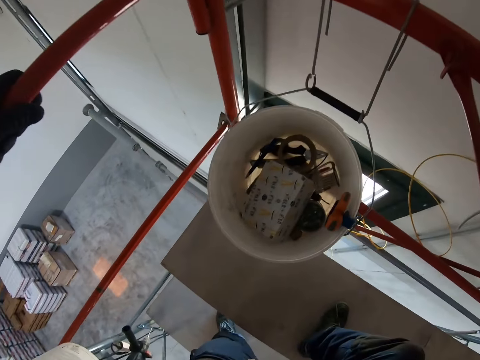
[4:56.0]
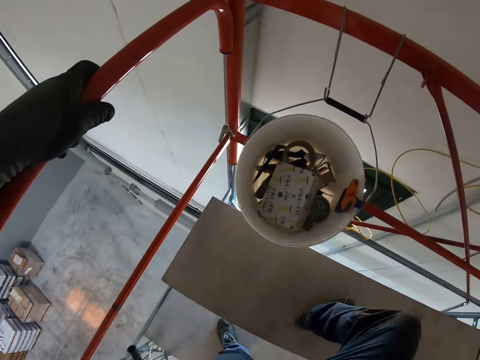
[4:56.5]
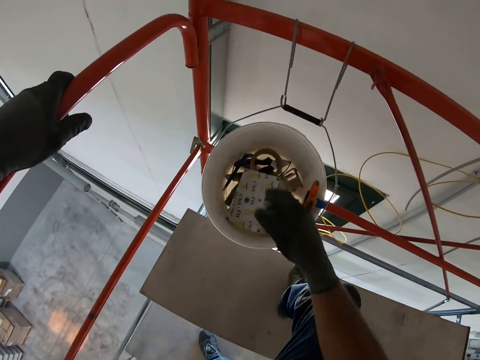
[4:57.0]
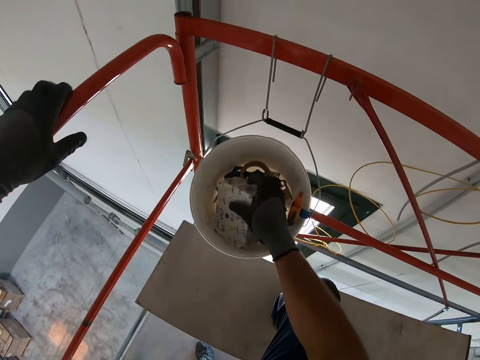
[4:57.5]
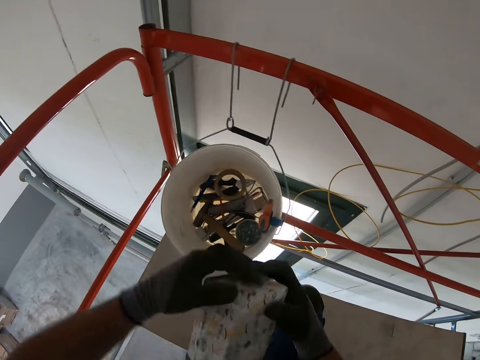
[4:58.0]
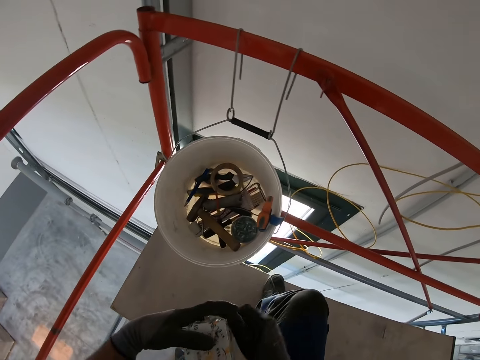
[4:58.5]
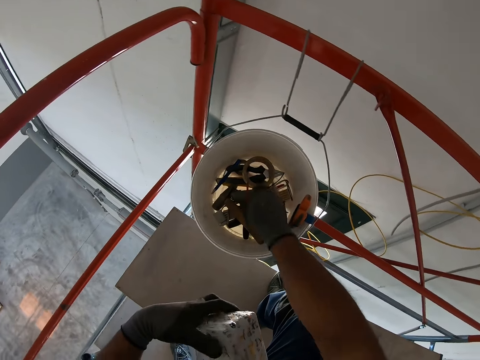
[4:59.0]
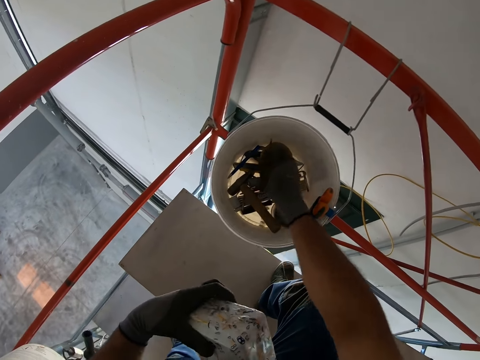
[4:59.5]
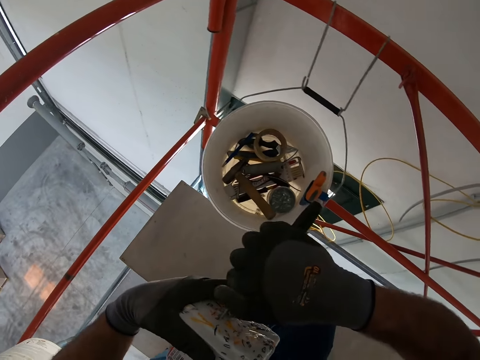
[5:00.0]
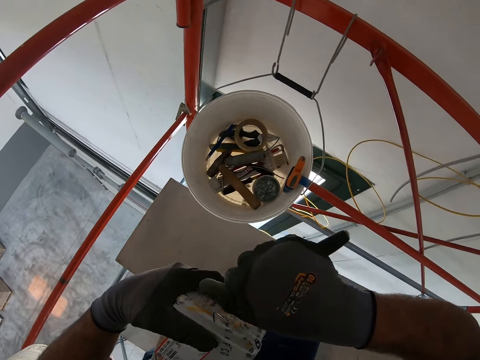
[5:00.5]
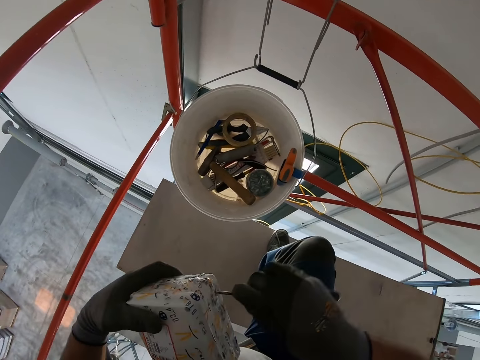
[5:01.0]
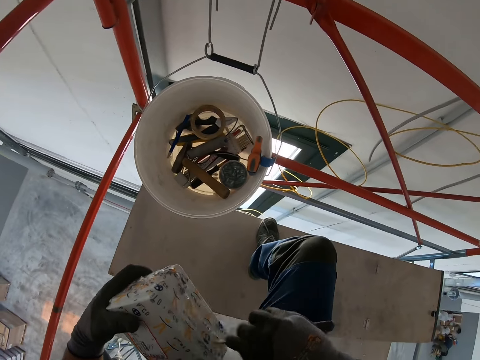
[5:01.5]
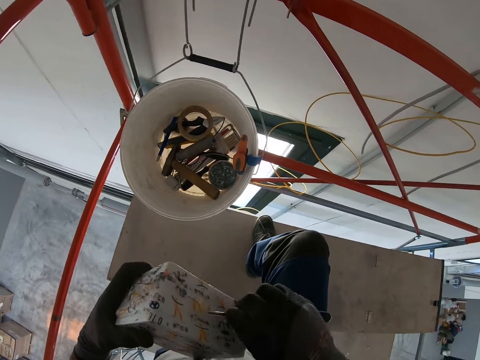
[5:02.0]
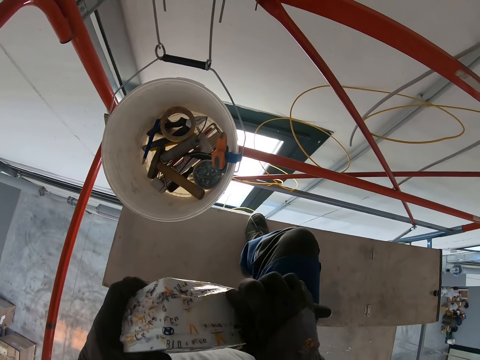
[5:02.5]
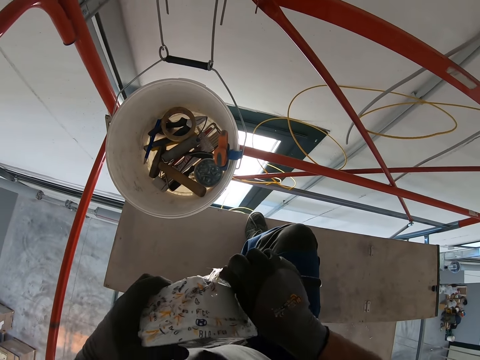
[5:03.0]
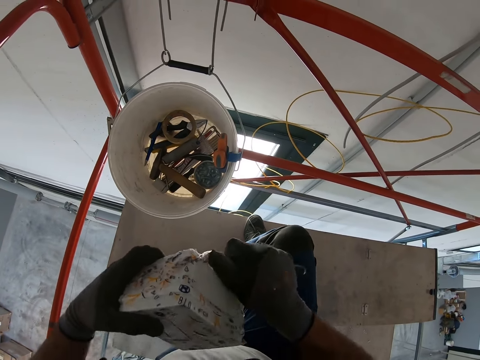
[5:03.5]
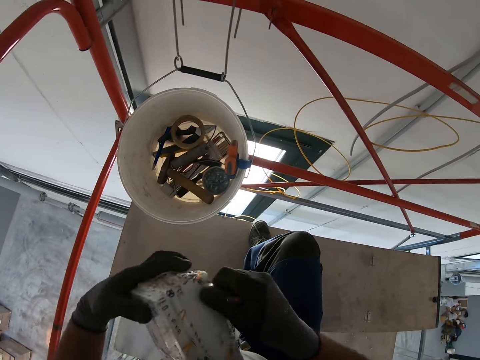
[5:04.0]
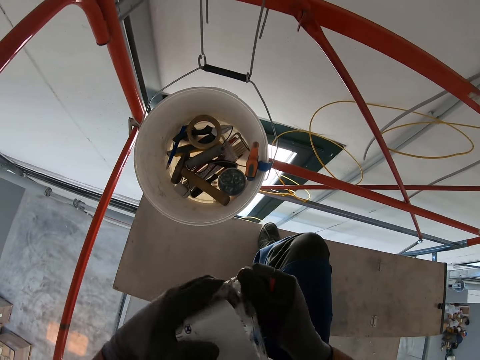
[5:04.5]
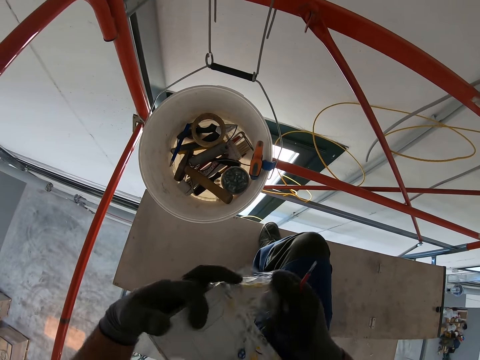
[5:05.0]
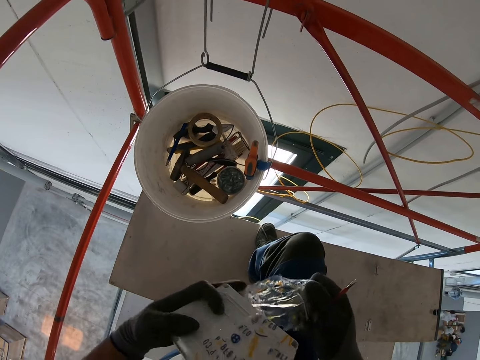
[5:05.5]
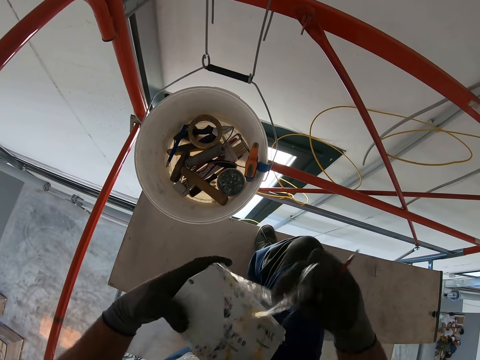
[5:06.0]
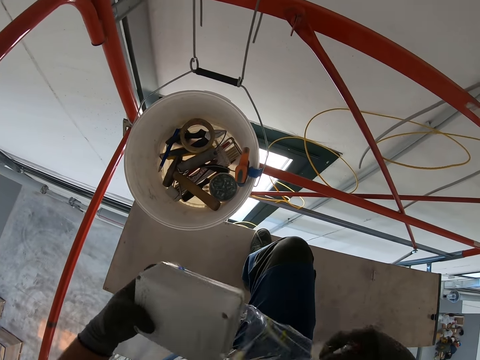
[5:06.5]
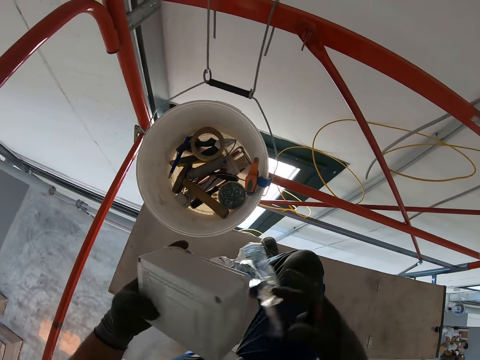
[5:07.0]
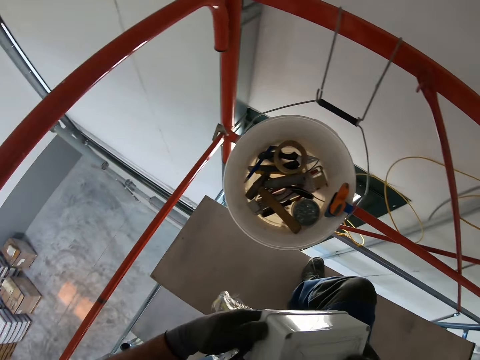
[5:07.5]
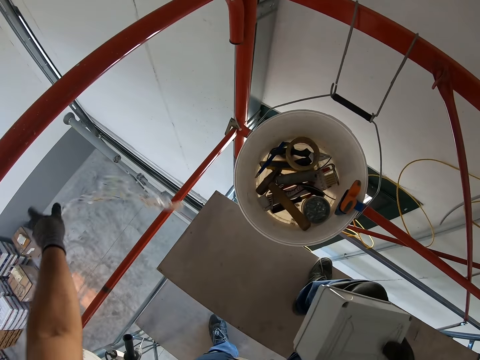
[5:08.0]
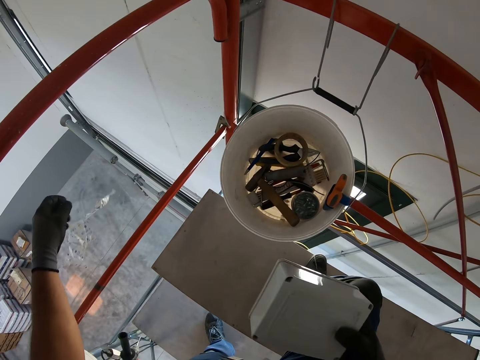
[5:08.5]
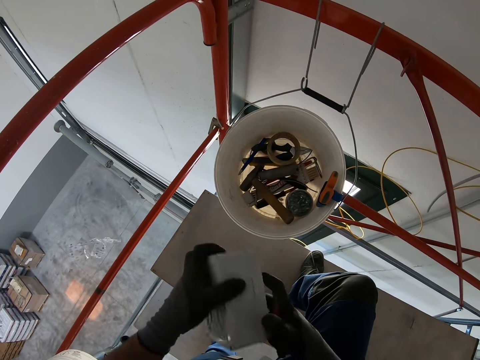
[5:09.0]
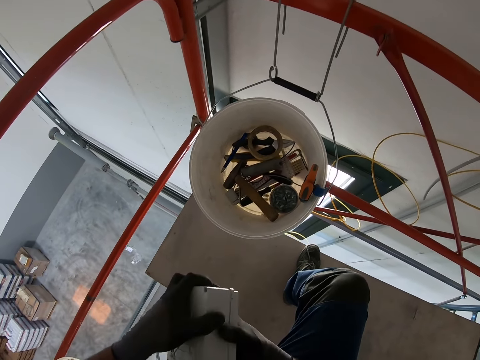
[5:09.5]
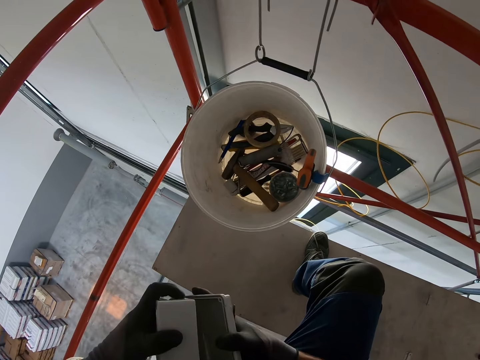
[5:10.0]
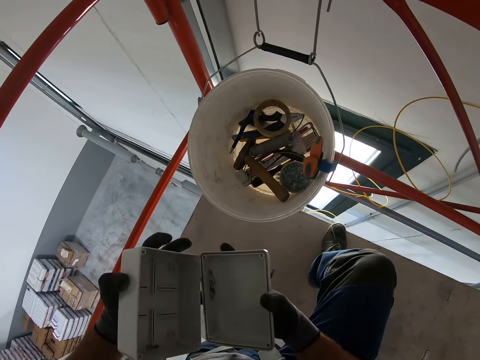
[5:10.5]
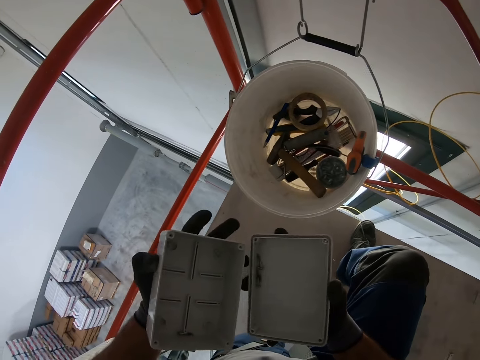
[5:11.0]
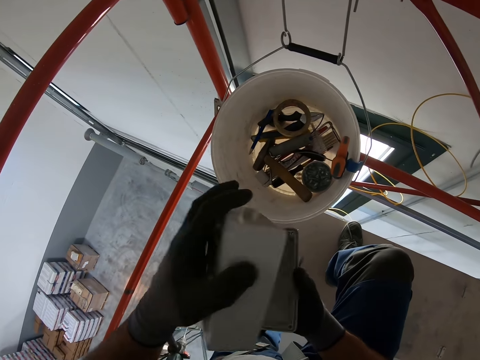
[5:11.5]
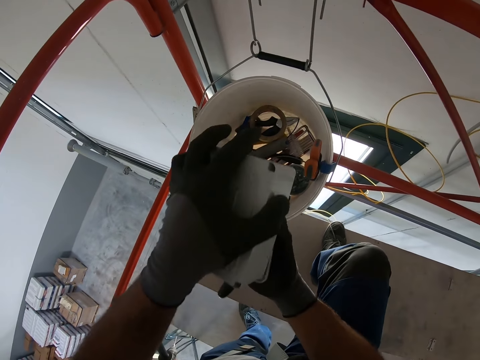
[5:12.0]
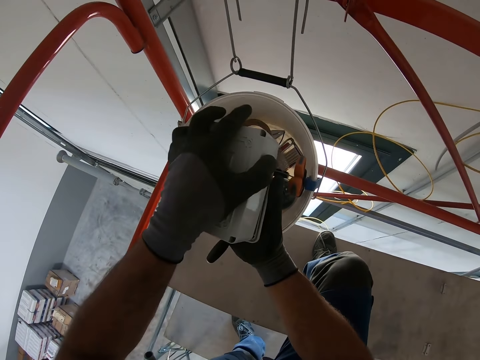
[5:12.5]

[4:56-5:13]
The camera wearer takes a step down with one foot. He removes the circuit breaker or box from the bucket. He places the circuit breaker in his left hand. He picks up a screwdriver from the bucket. He tears the box's polythene cover with the screwdriver. He scrapes the paper with the screwdriver. He pulls the box's polythene cover with his hands. He throws the box's polythene cover on the ground. He opens the circuit breaker with his hands. He inspects the parts of the circuit breaker.

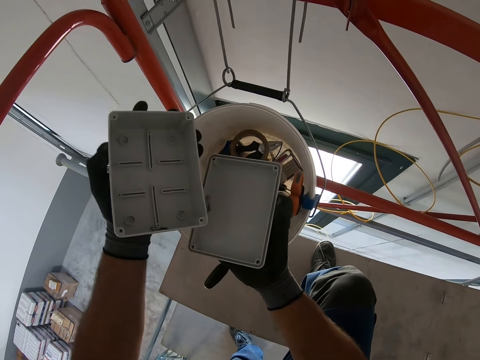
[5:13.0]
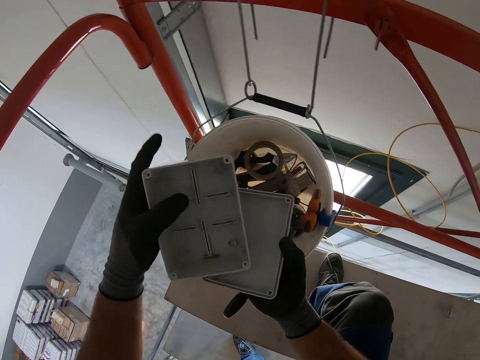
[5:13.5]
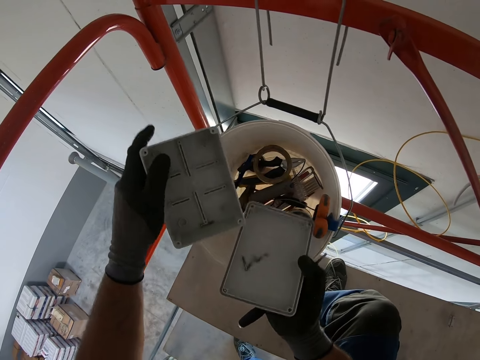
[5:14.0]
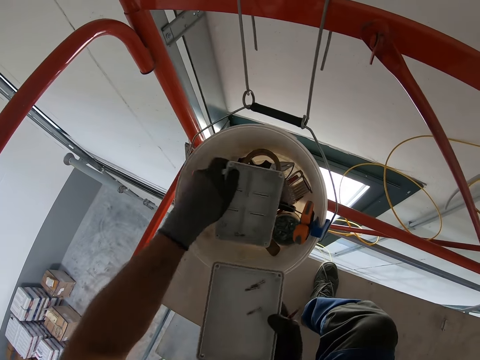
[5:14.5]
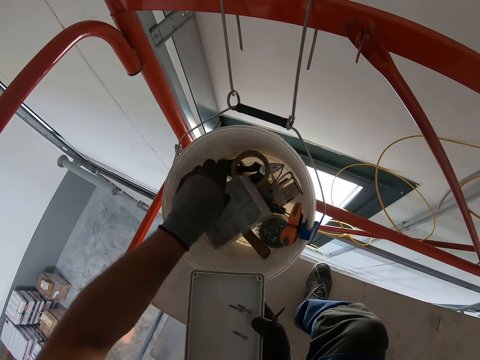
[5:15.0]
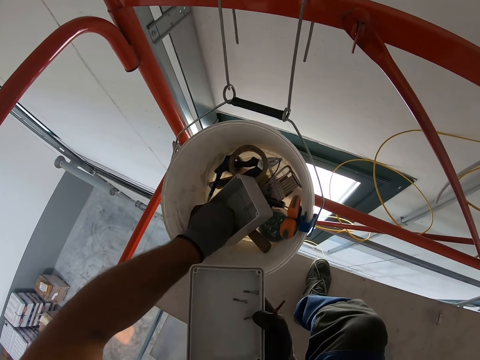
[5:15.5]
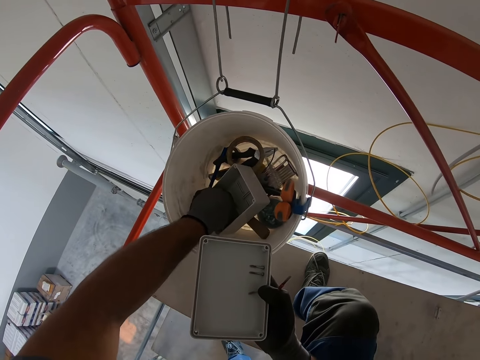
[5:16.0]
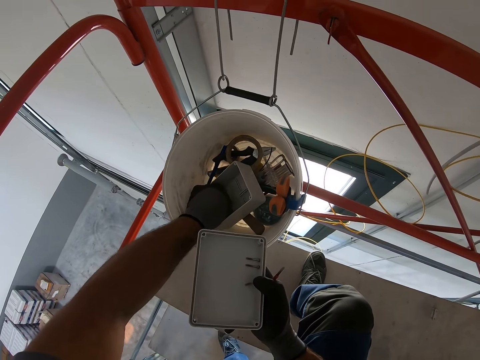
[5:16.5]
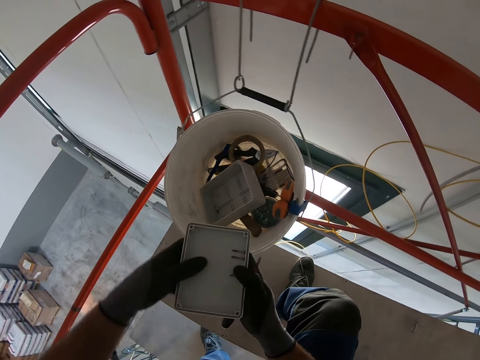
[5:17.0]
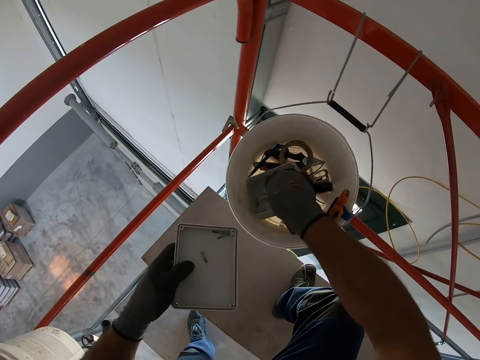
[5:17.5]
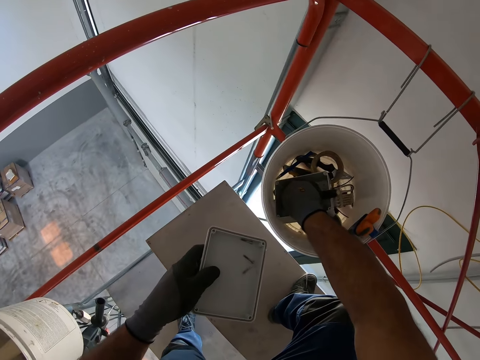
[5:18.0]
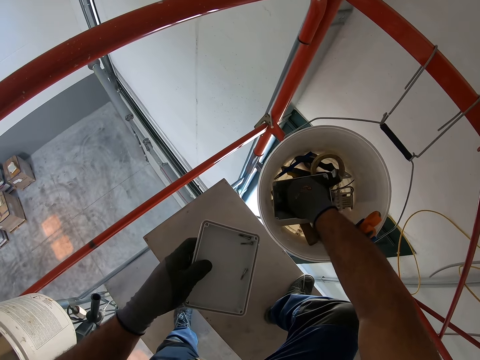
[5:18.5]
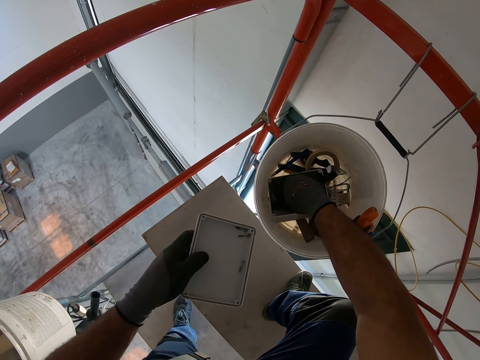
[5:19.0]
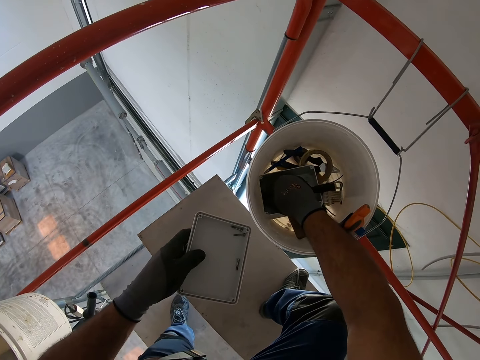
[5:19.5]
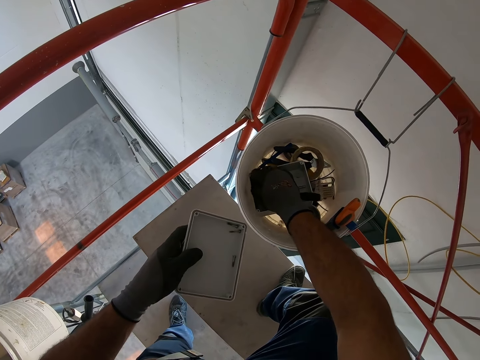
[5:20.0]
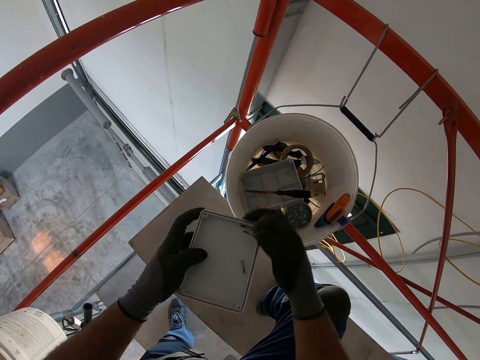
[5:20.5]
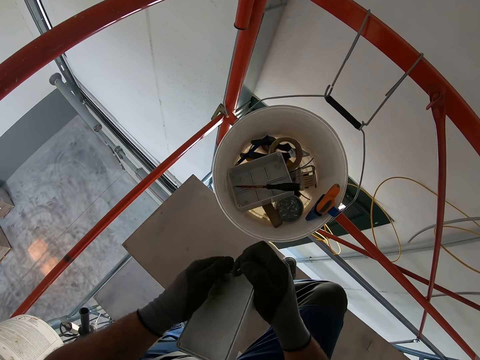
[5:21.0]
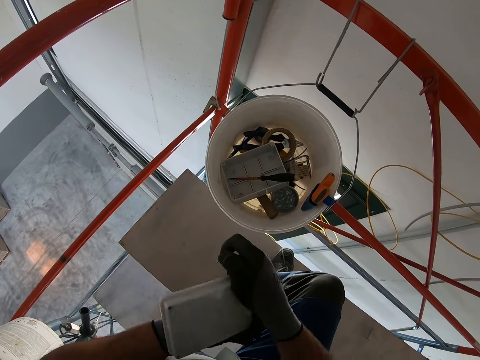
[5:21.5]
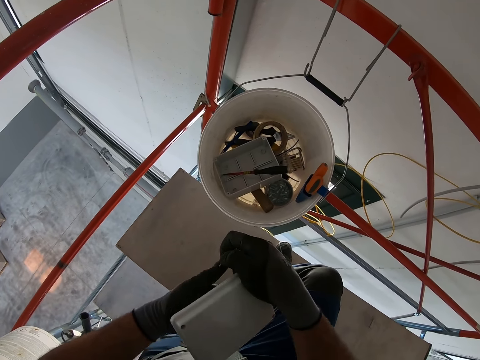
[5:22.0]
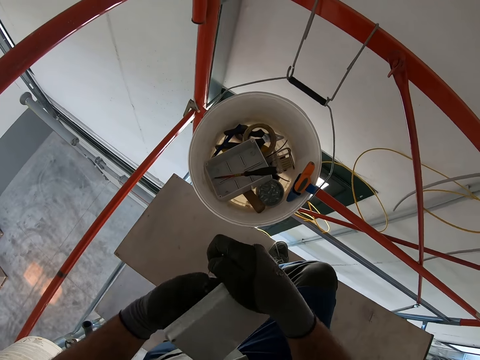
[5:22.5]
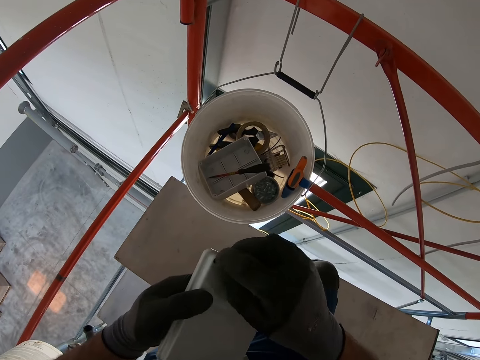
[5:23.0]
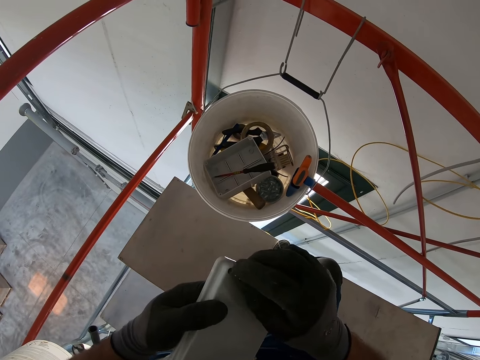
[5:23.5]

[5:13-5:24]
The camera wearer places the part of the breaker in the bucket. He picks screws from the box in the bucket with his hand. He places the part in his left hand. He removes the screwdrivers from the part. He overturns the part in his hands. He pours screws from the box onto his hand. He inserts the screw on the part. He screws in the screws on the box with his hand.
